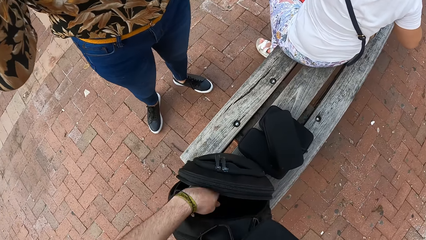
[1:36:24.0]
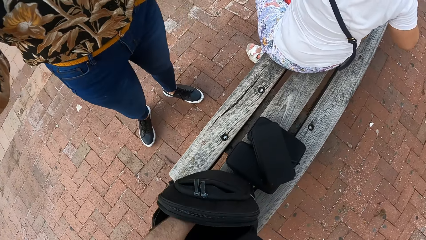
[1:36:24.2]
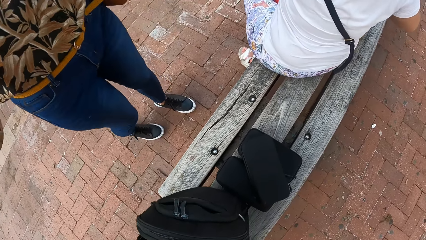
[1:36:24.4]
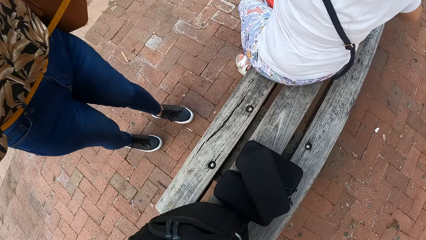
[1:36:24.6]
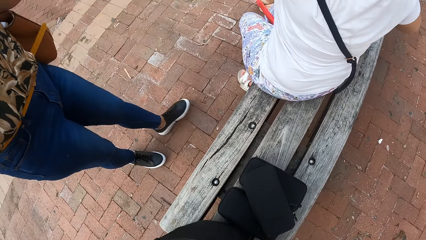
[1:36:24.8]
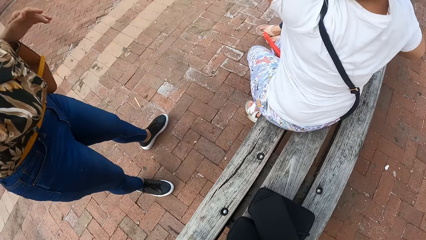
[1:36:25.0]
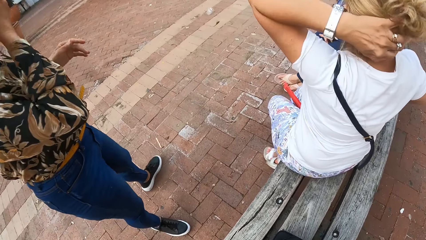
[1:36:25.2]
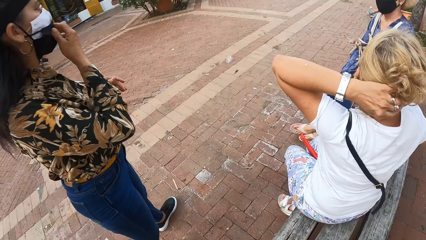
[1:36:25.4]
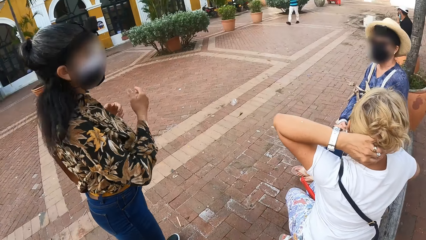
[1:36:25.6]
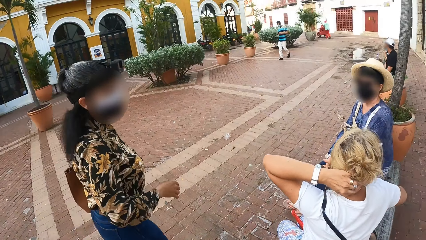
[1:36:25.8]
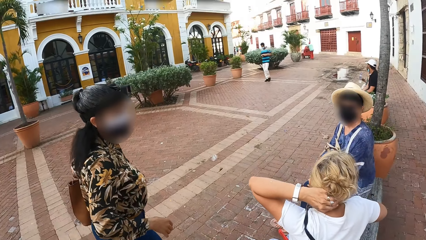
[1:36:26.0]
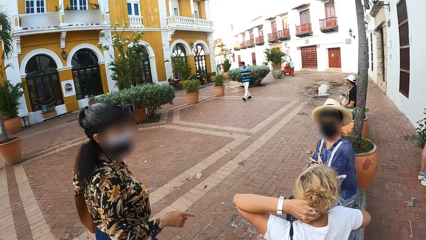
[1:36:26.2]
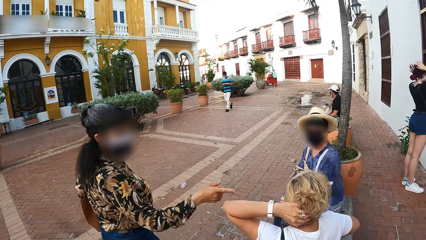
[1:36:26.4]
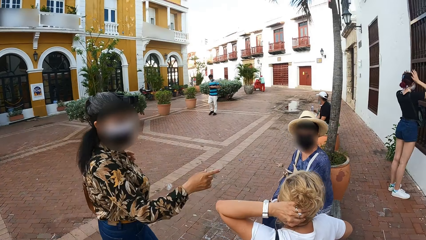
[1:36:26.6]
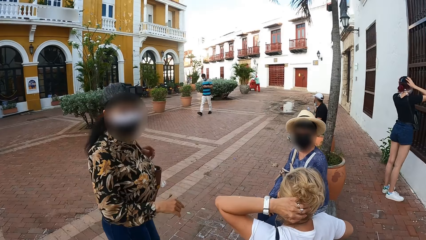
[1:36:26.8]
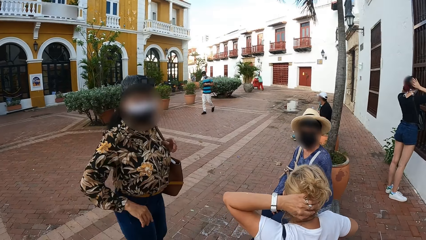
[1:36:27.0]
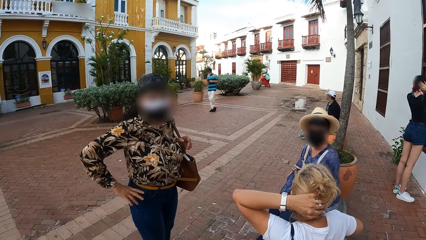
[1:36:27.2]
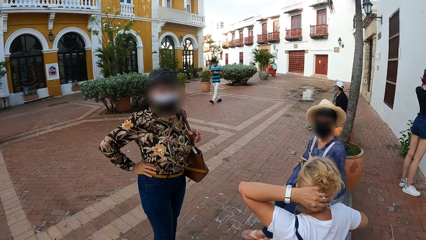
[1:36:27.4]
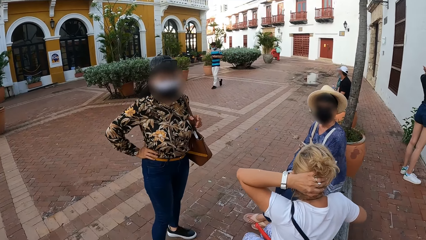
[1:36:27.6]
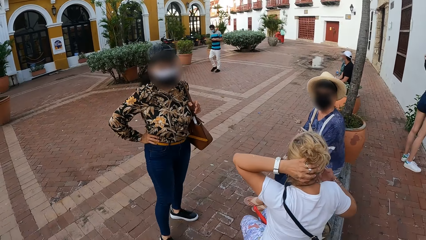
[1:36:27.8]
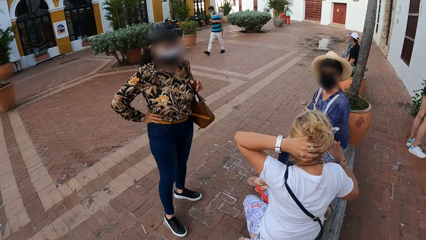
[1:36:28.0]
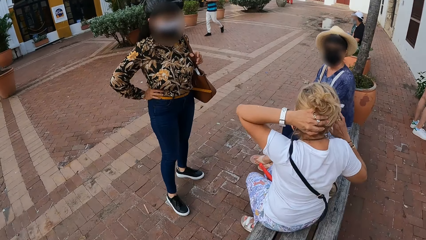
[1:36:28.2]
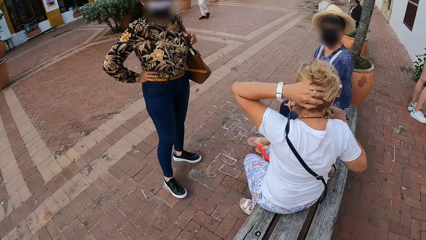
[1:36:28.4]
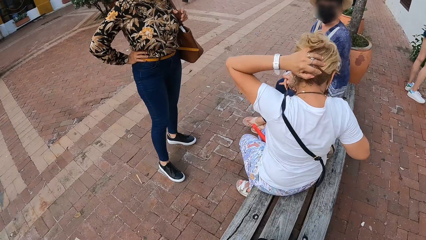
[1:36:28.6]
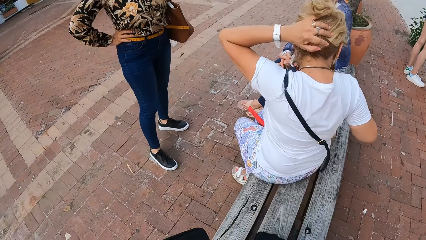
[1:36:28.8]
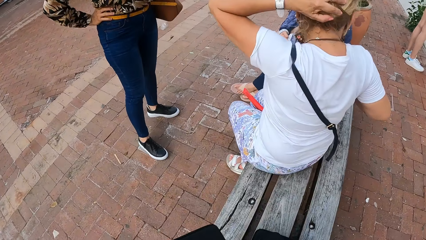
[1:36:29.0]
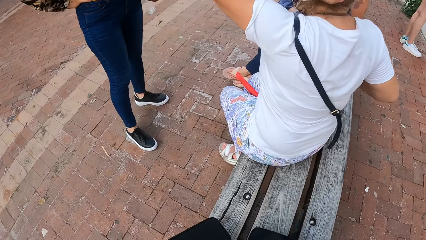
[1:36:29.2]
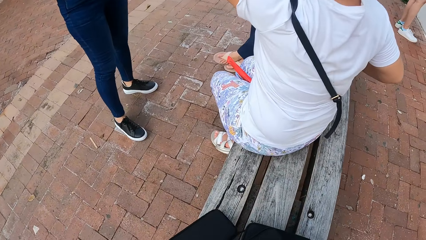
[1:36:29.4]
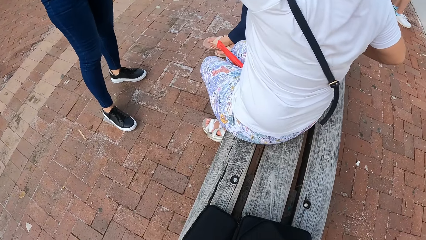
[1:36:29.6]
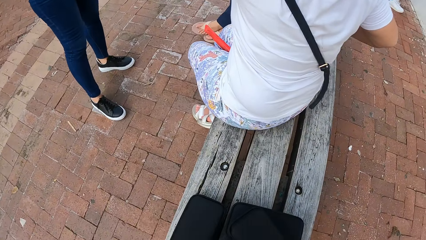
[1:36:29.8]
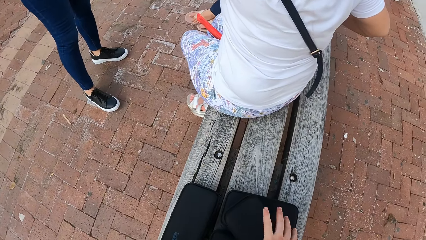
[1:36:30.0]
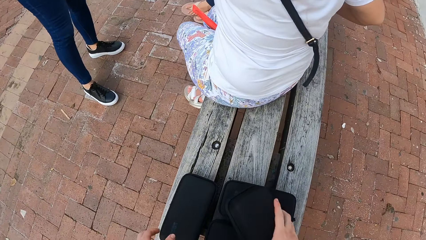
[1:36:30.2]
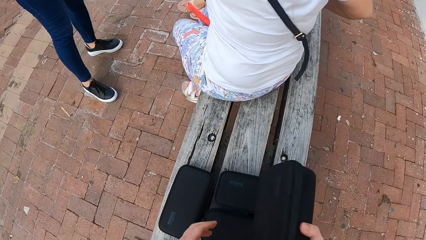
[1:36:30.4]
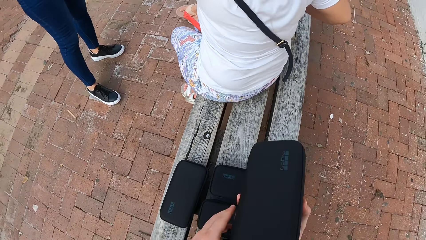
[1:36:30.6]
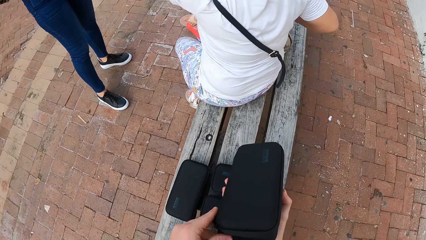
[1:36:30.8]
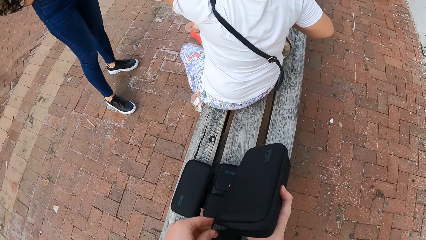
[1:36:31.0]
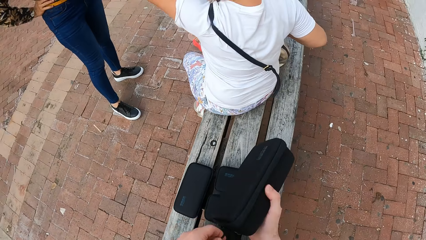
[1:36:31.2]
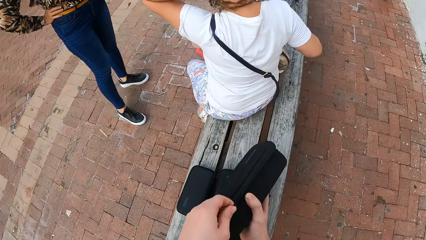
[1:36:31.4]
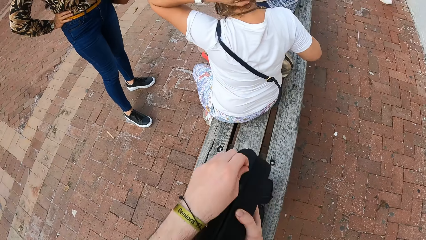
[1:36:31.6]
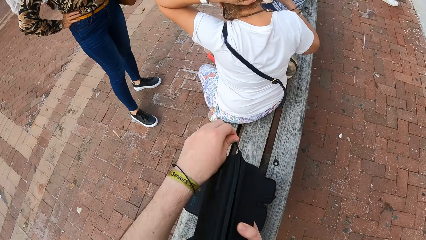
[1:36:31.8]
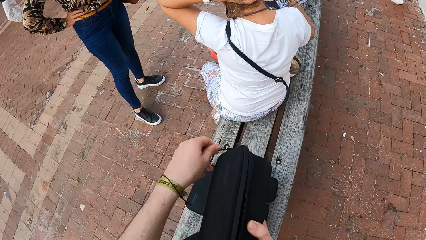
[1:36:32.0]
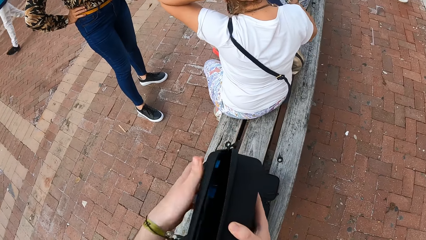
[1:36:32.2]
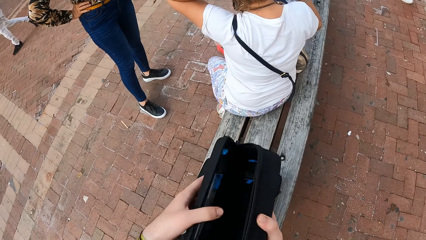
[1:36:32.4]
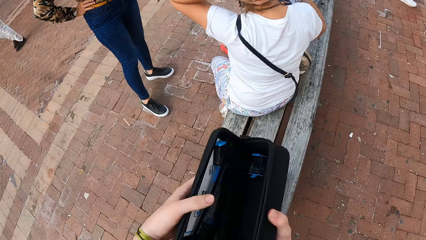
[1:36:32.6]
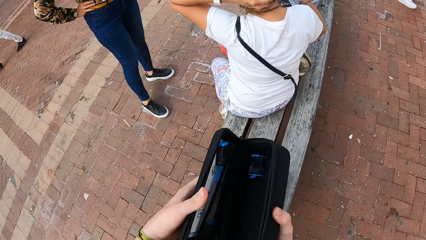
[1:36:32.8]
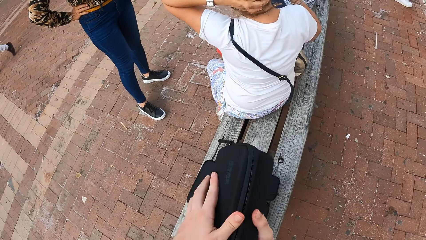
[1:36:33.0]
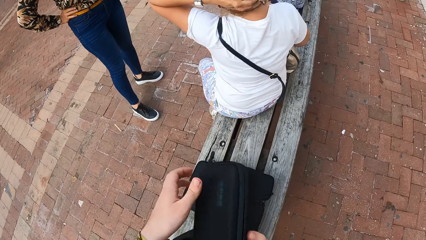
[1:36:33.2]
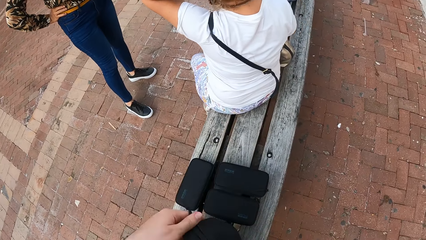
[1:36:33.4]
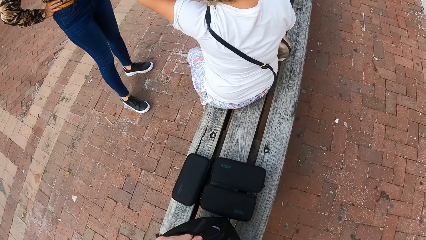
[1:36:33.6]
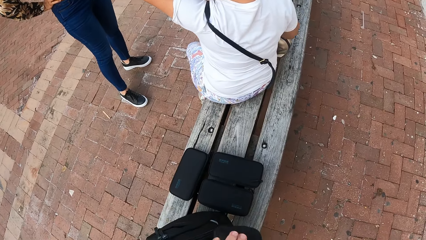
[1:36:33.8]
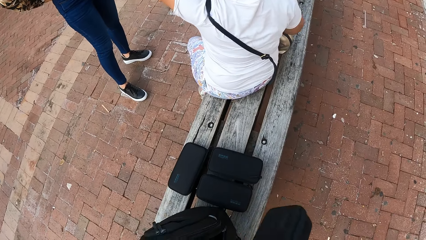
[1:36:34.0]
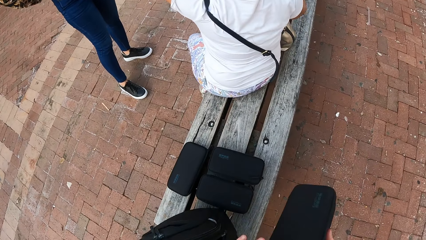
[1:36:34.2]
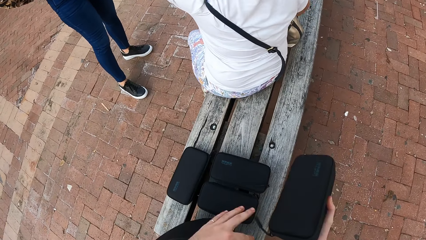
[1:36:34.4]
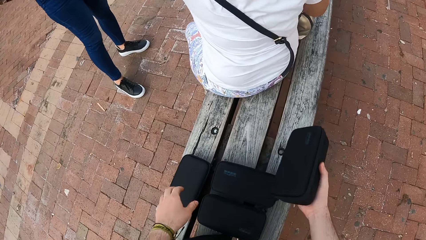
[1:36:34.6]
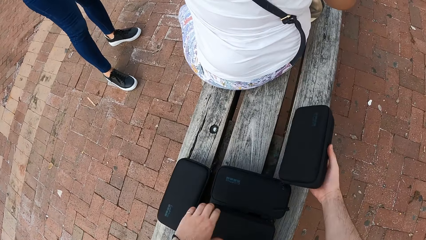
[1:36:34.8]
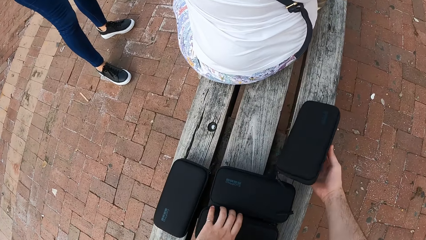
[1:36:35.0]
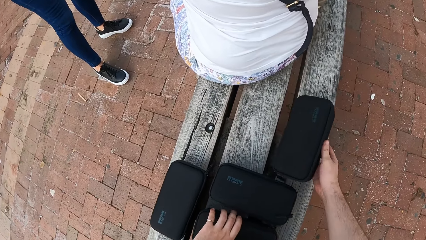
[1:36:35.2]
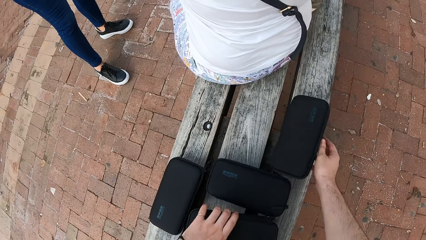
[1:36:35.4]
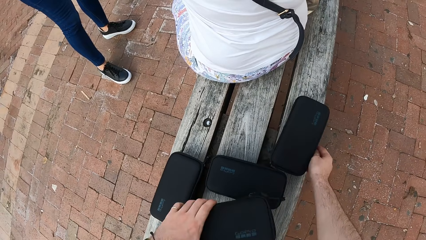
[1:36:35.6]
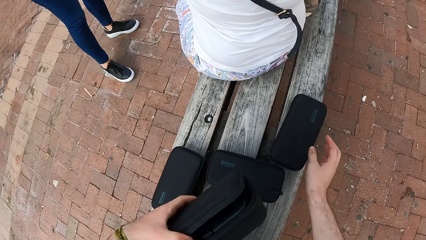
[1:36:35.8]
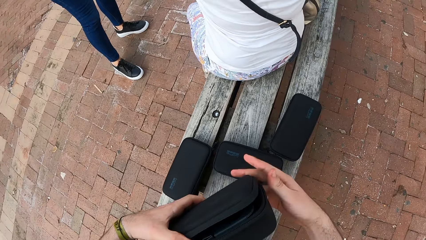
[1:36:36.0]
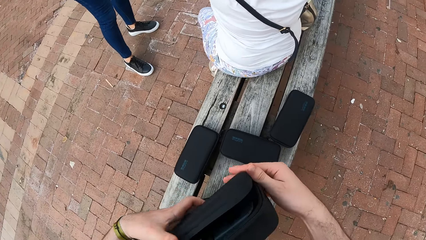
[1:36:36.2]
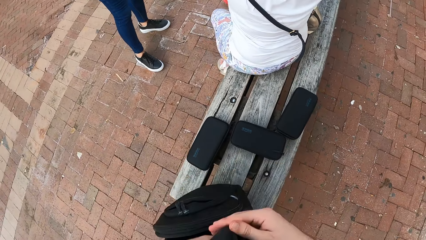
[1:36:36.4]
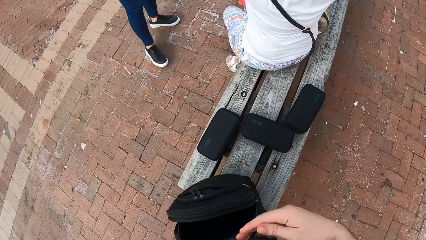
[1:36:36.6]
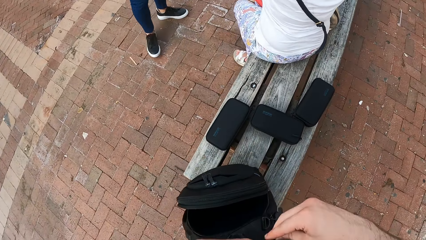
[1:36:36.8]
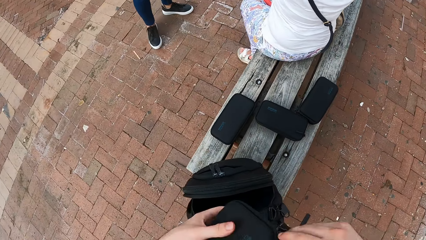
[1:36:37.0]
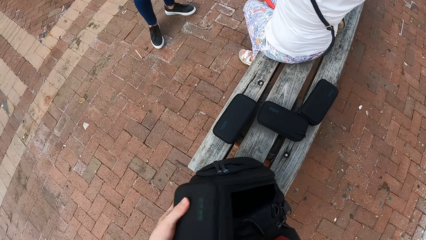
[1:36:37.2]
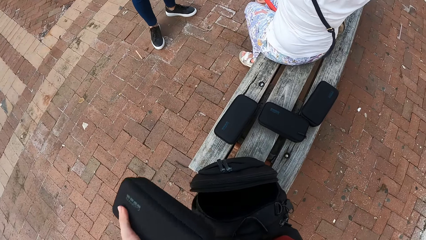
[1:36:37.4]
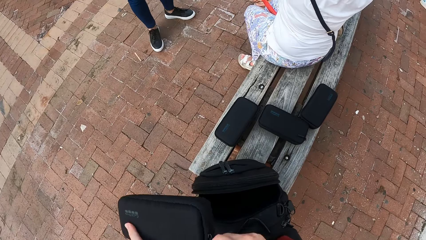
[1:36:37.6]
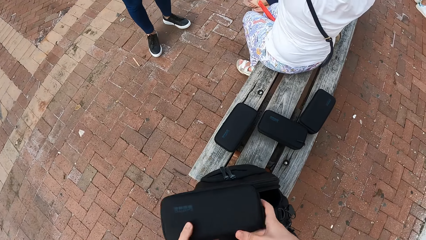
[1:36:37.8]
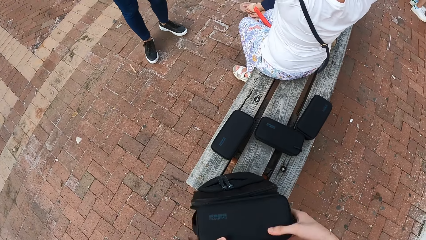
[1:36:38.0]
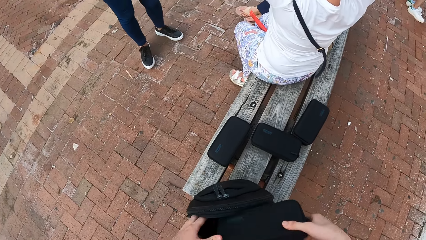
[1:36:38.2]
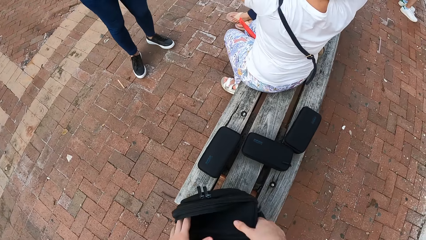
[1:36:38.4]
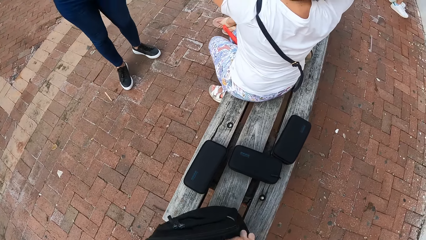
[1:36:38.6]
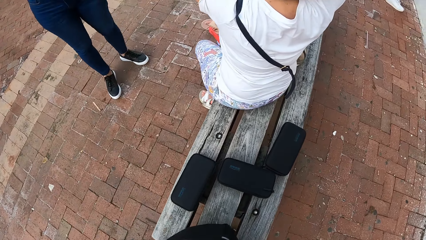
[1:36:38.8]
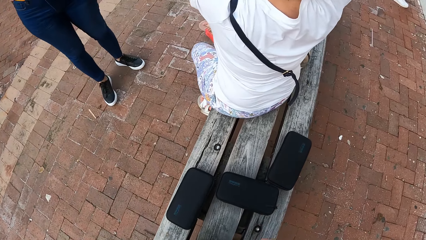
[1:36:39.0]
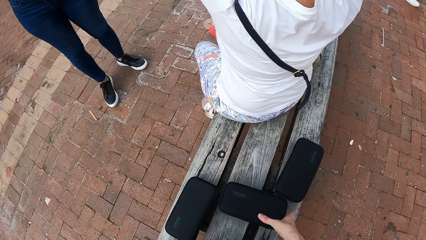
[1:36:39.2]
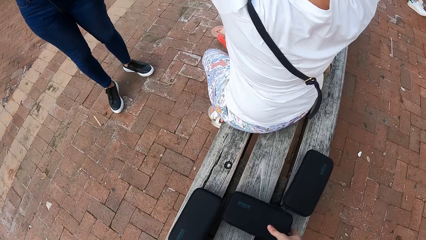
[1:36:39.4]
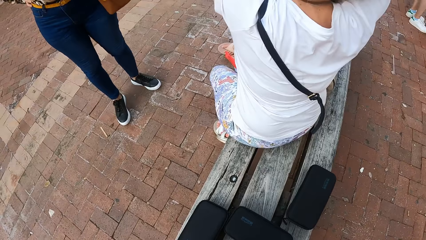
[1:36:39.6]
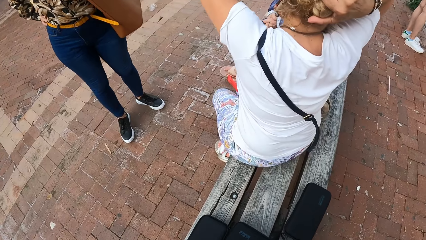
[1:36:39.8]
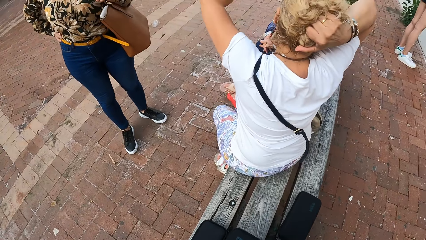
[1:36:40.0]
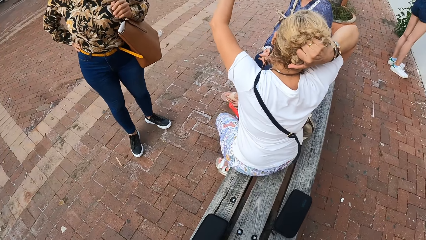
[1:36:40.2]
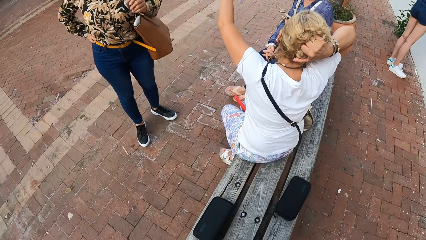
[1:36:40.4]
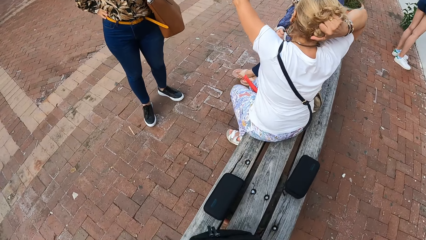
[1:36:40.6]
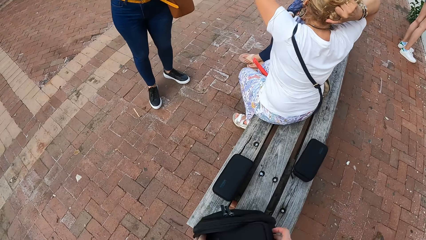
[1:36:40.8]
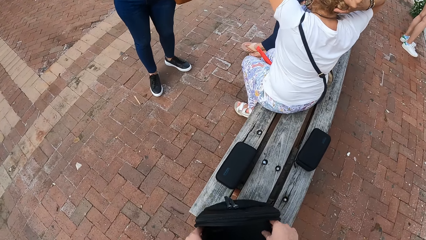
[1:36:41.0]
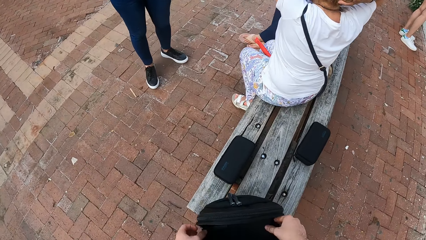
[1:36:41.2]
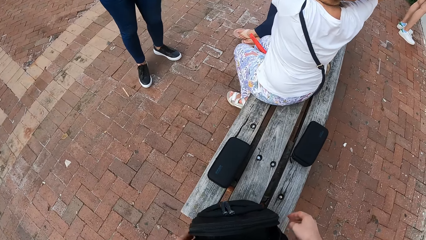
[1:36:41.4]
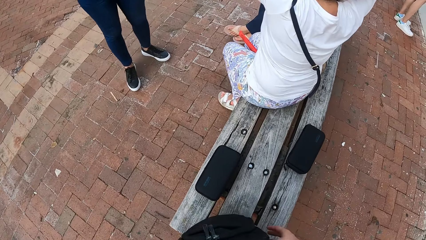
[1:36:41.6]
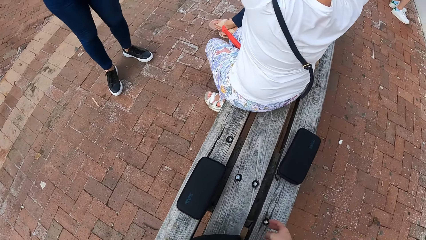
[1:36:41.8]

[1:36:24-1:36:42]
The camera wearer puts his left hand in the bag. He interacts with the woman. The woman points at a person. The woman talks to the camera wearer. The camera wearer drops a camera case on the bench with his left hand. He picks the camera case from the camera cases with his right hand. He unzips the camera case with his left hand. He opens the camera case with his left hand. He closes the camera case with his left hand. He zips the camera case with his left hand. He drops the camera case on the bench with his right hand. He picks the camera case from the bench with his left hand. He zips the camera case with his right hand. He puts the camera case in the bag with his right hand. He picks the camera case from the bench with his right hand. Another woman holds her hair with her right hand. The camera wearer puts the camera case in the bag with his right hand.
